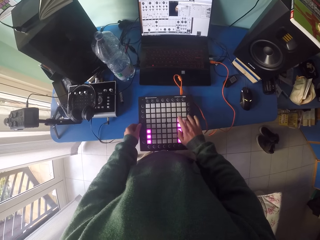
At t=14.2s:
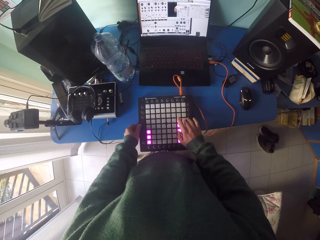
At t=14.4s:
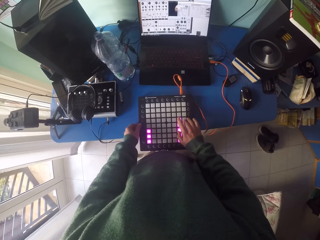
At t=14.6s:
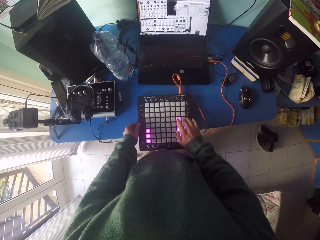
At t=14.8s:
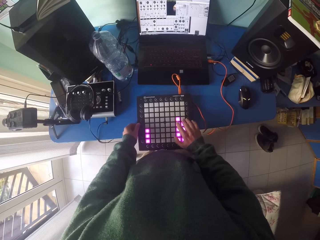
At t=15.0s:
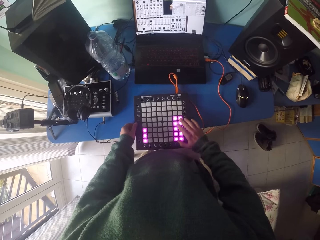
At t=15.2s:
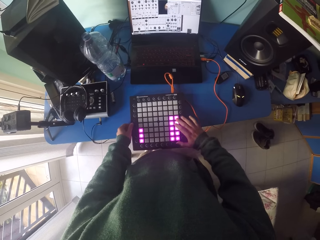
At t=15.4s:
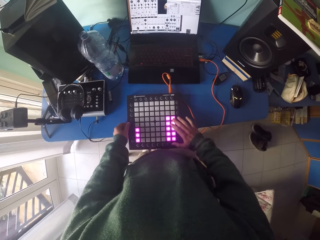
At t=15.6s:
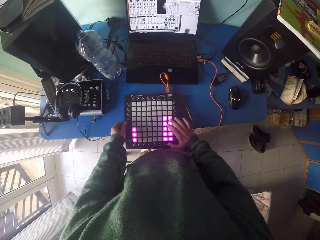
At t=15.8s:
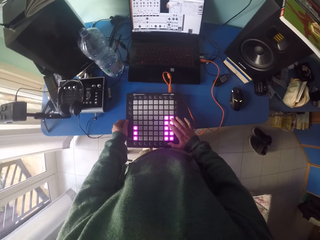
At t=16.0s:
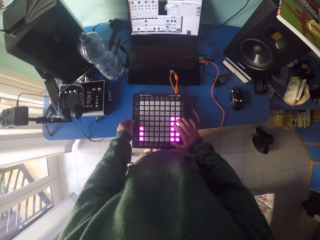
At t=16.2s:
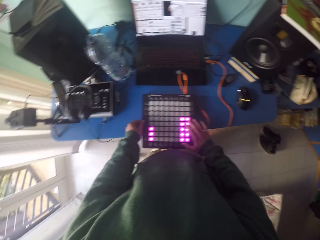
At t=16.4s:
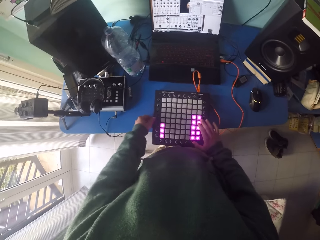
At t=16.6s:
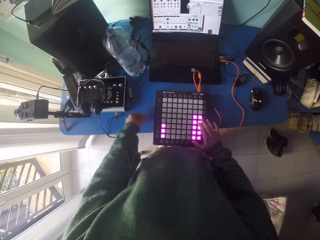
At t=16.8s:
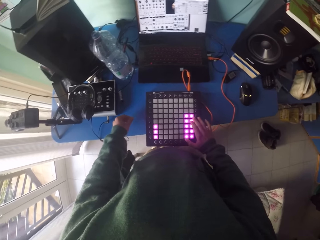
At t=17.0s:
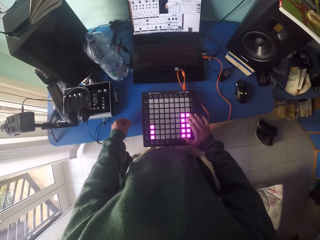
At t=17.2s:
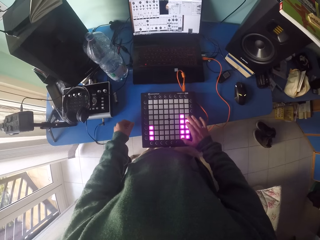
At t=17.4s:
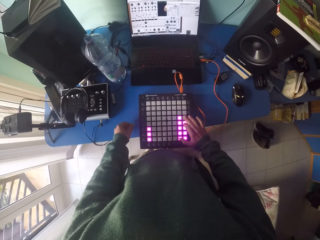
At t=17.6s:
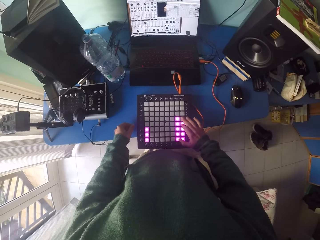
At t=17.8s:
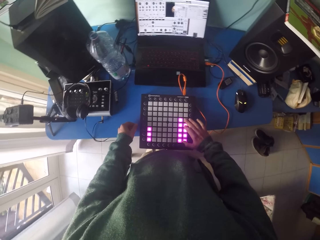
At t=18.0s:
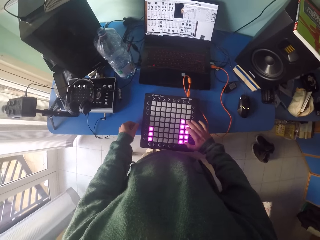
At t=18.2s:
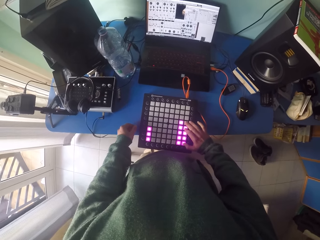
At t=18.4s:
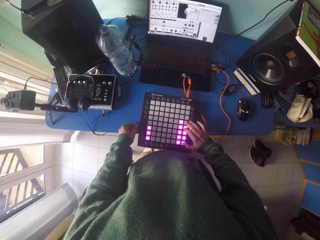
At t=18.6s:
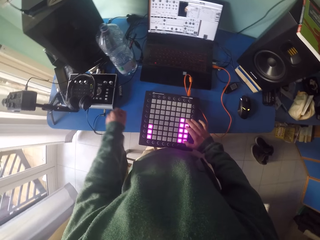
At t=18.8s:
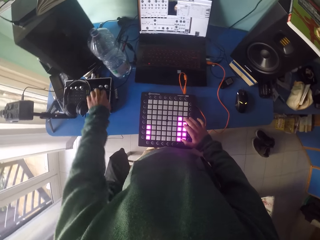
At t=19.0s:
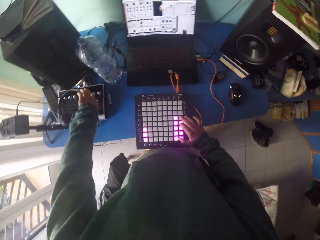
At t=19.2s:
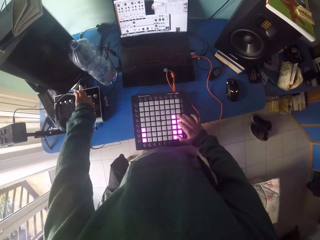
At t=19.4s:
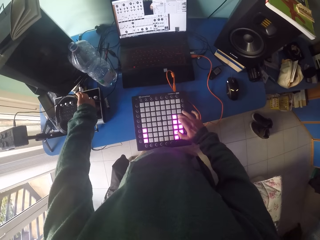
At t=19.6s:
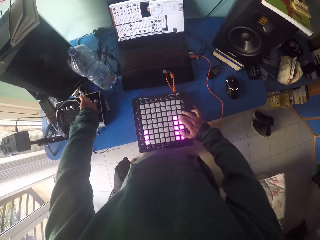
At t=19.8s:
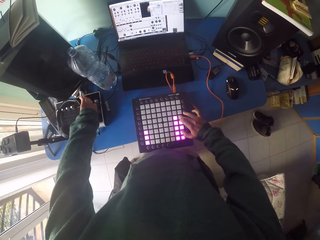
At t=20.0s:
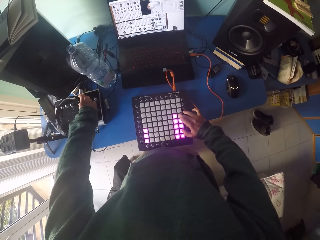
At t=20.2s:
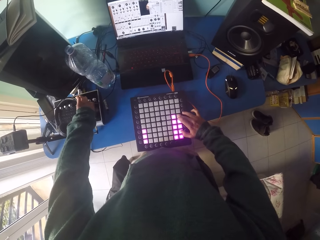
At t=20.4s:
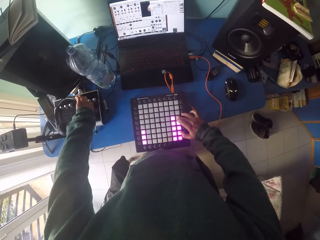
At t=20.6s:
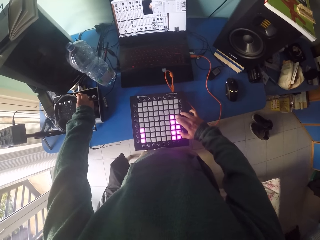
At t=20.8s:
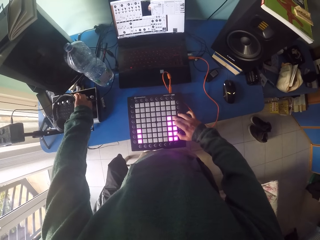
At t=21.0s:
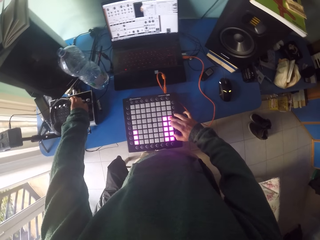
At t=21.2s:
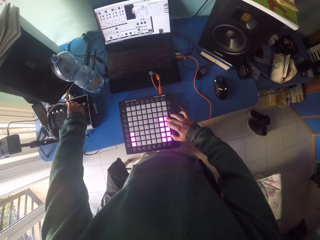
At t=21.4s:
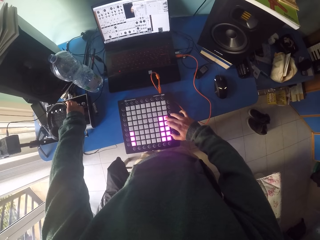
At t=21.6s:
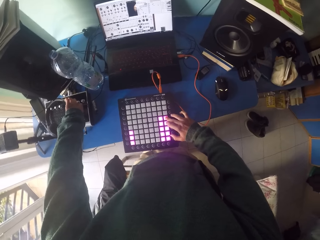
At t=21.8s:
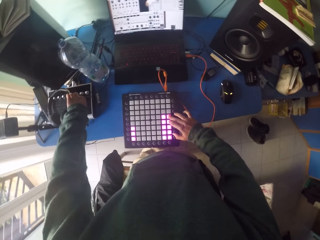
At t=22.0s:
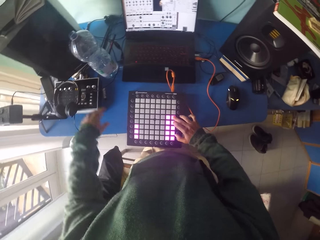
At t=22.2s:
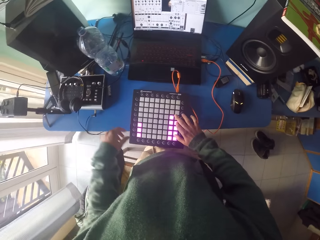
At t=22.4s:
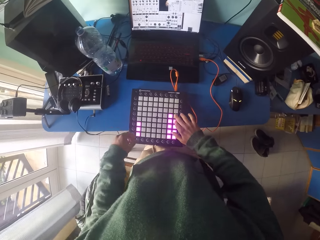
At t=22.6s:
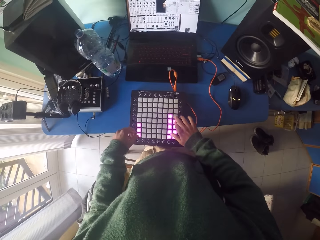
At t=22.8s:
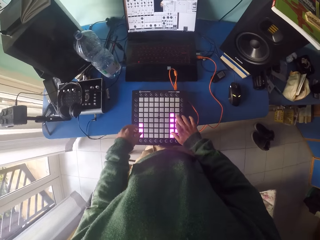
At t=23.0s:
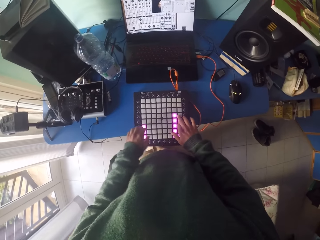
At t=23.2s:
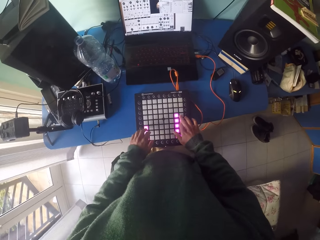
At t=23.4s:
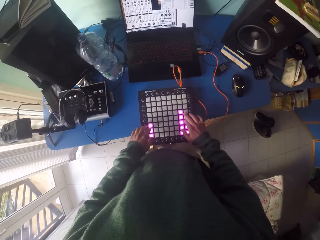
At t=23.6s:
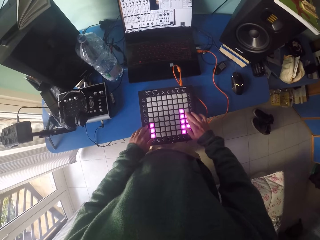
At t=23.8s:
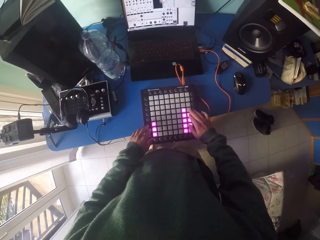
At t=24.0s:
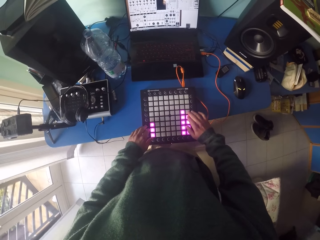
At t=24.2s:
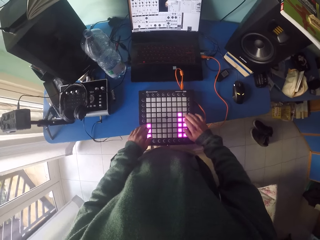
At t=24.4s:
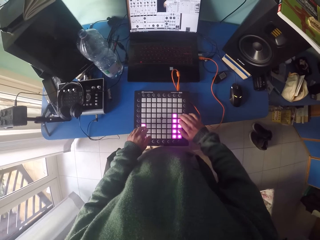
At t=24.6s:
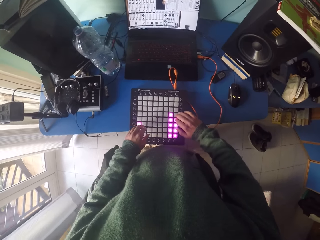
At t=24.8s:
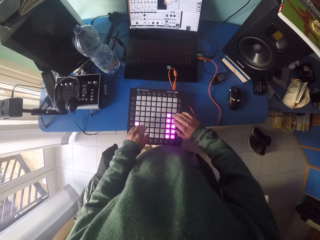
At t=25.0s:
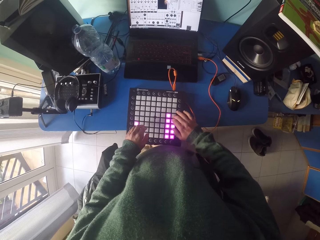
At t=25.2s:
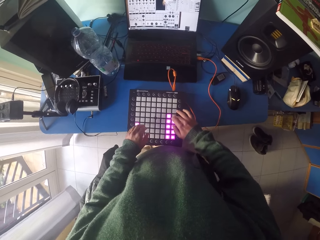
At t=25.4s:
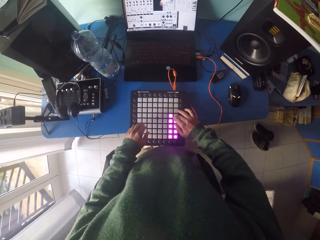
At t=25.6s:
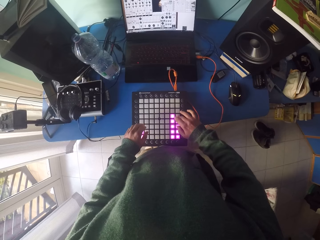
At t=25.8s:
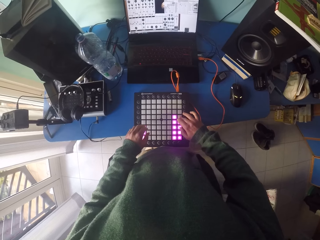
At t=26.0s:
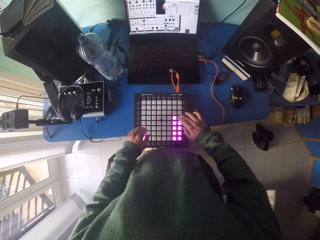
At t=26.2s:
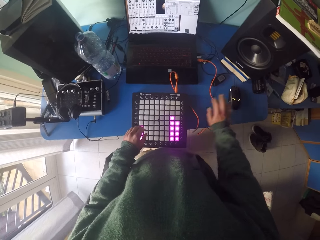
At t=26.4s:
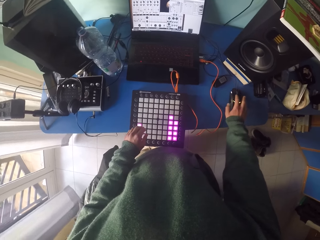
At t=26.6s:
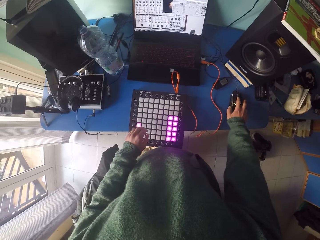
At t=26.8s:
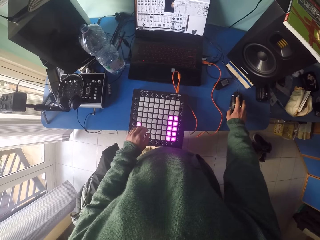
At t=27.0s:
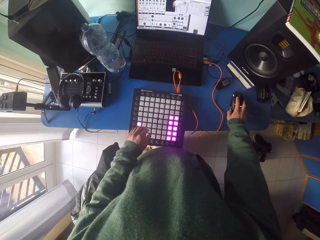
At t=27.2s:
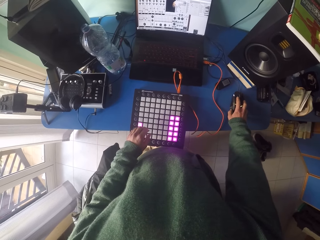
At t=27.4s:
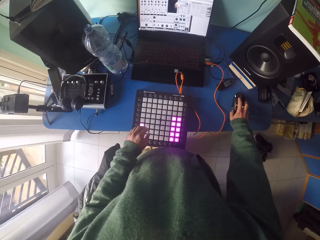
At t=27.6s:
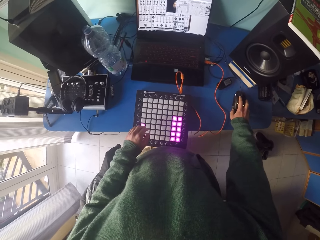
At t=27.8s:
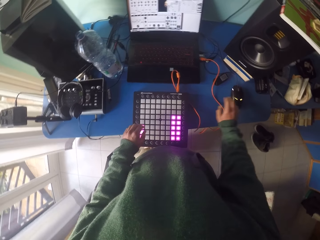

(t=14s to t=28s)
The camera wearer moves the track pad on the table. They press buttons on the drum pad machine. They adjust the amplifier. They turn a knob on the sound mixer. They press buttons on the drum pad machine. They operate the laptop.

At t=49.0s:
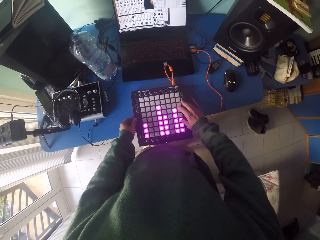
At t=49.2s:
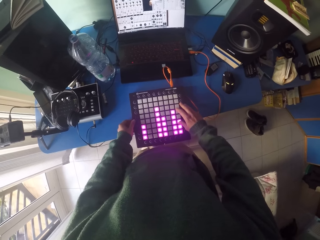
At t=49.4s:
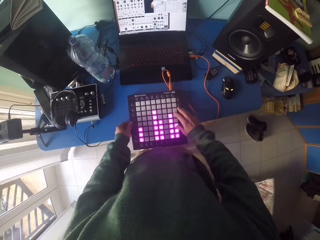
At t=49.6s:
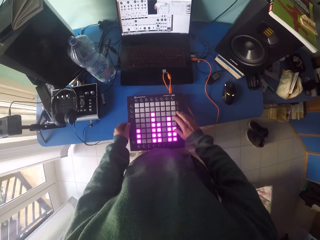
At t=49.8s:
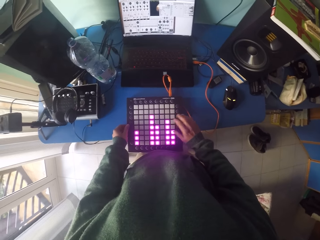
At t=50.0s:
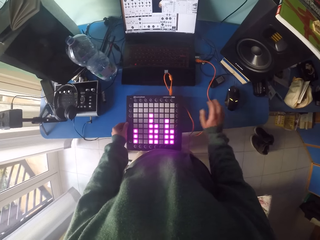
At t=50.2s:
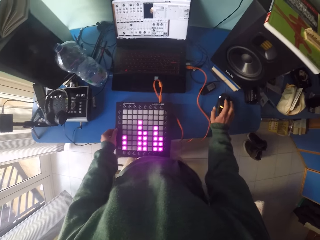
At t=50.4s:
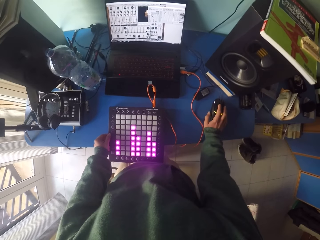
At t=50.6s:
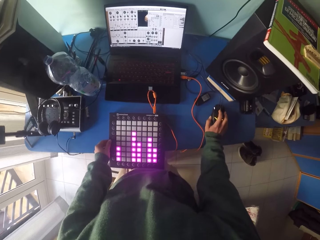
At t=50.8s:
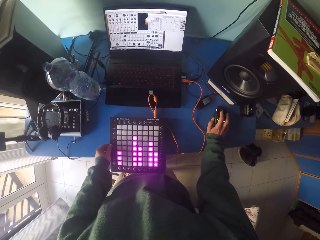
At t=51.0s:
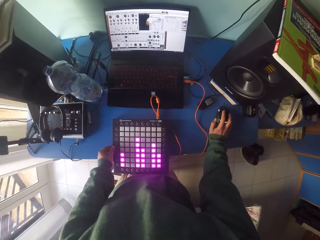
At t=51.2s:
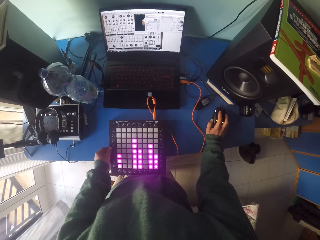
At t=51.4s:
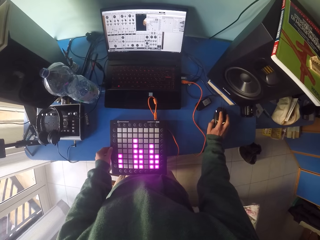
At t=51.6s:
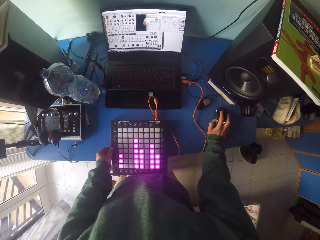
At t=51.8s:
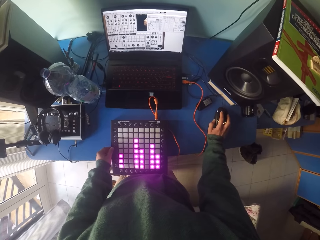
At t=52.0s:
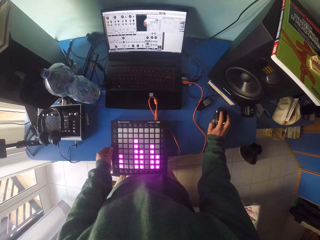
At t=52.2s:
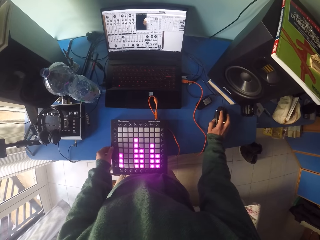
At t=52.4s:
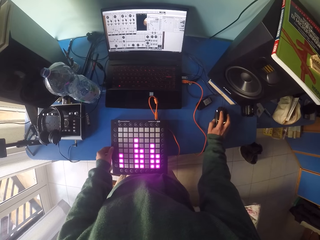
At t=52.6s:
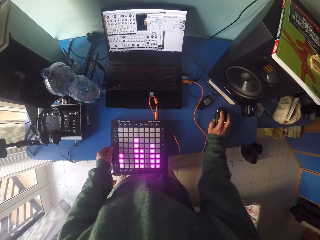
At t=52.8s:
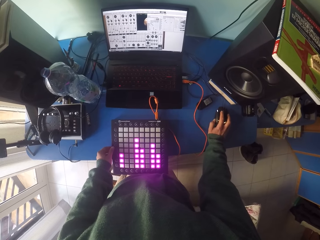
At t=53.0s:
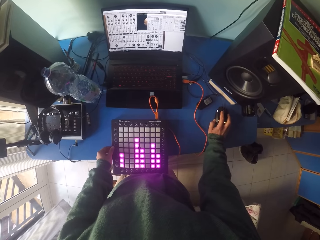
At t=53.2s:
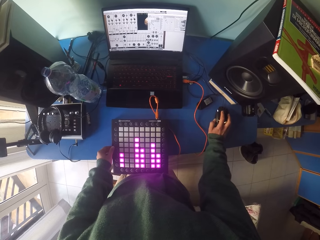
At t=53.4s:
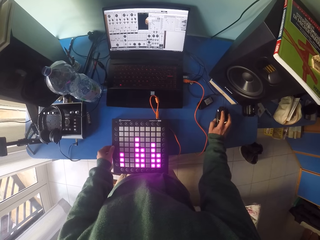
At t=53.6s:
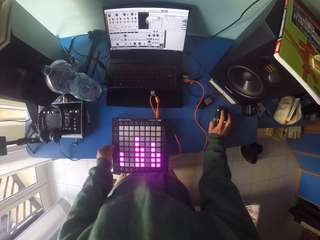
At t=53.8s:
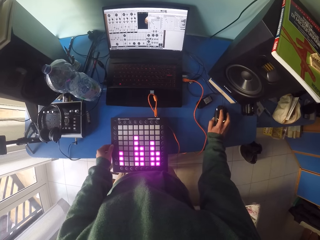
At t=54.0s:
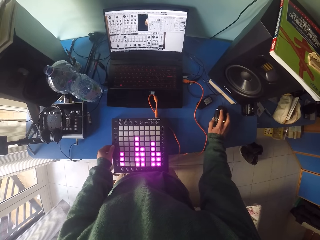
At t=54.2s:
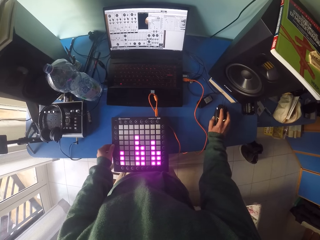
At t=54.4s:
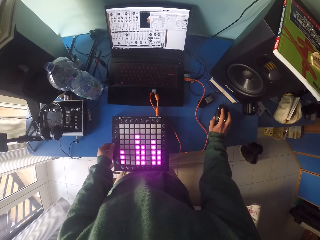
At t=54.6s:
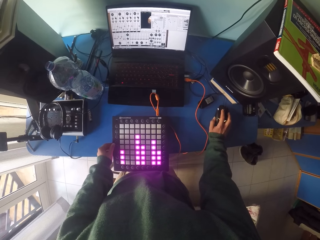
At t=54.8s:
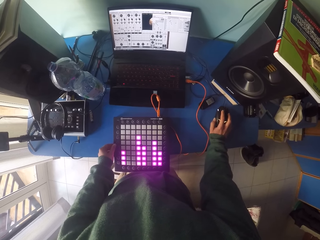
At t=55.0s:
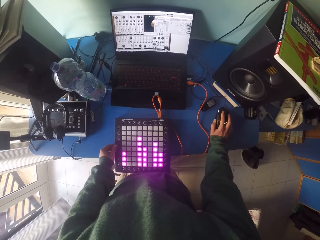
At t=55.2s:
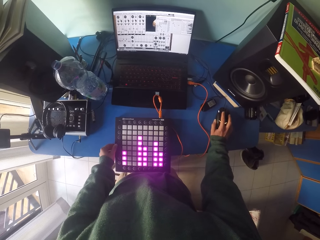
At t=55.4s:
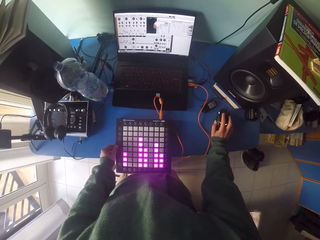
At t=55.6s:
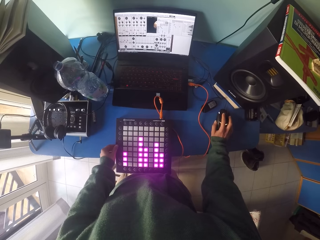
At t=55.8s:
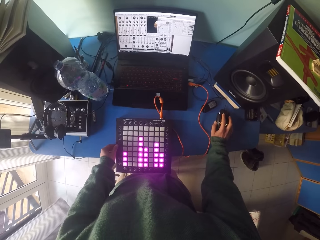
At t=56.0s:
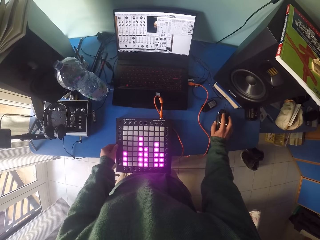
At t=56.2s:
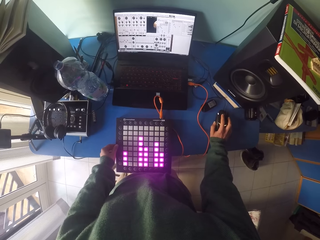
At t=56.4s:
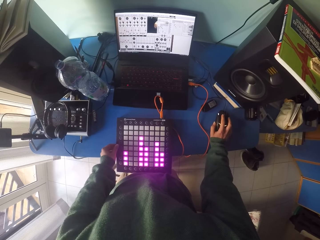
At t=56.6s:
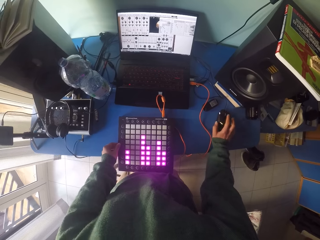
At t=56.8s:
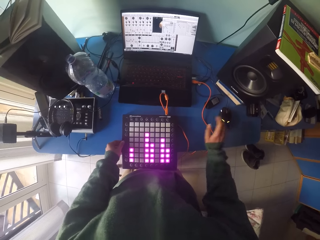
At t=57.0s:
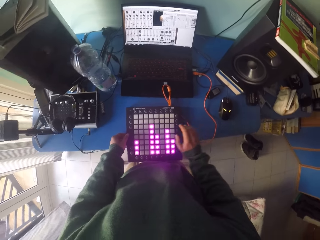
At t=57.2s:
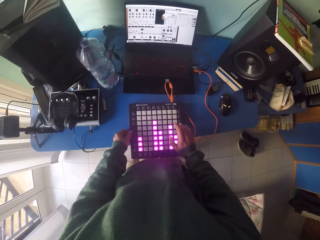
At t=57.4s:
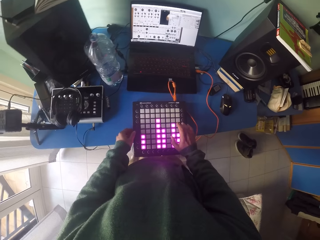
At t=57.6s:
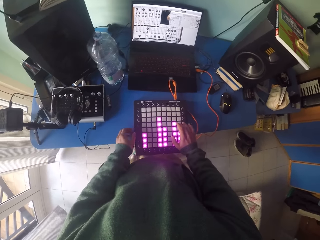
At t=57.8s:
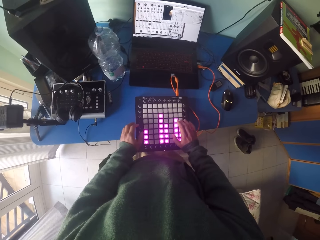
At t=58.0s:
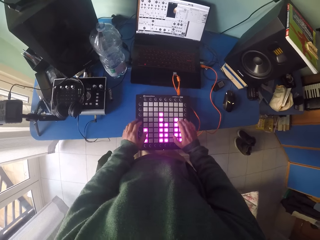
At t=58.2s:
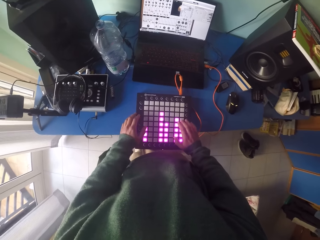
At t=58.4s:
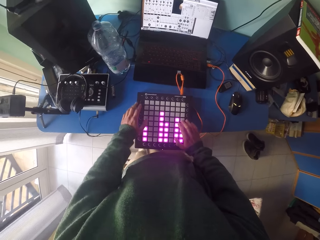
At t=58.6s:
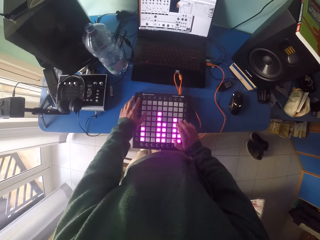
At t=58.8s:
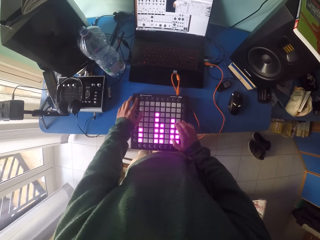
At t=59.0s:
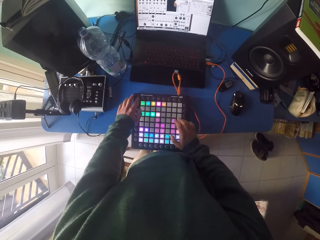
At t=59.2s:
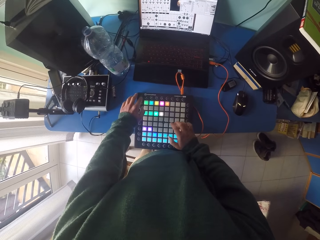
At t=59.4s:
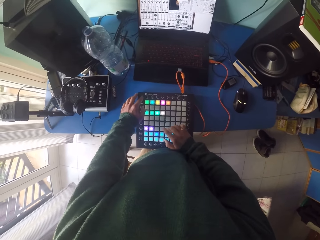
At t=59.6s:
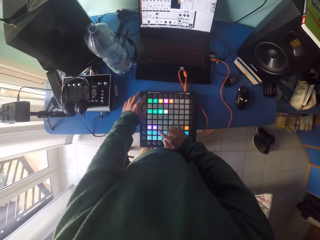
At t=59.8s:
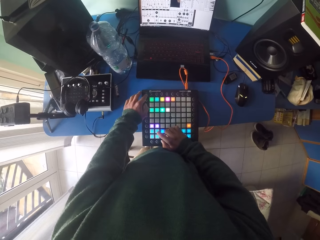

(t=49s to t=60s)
The camera wearer operates the laptop. They press buttons on the drum pad machine.
